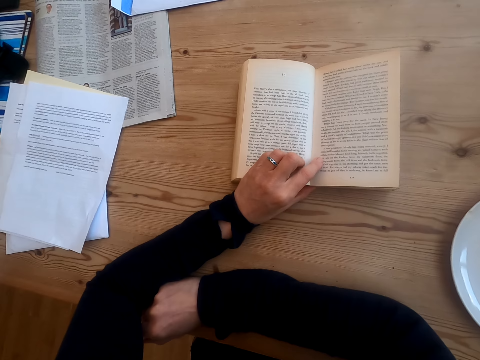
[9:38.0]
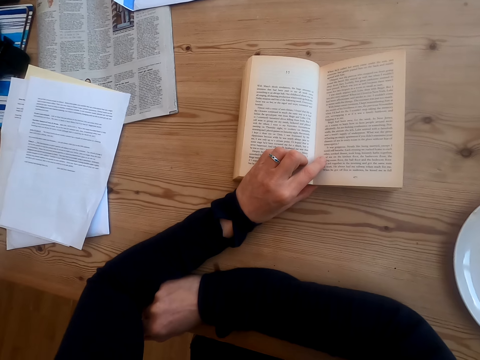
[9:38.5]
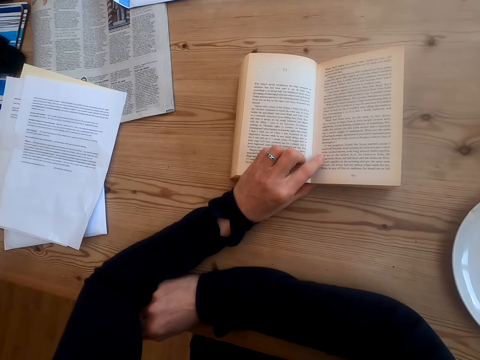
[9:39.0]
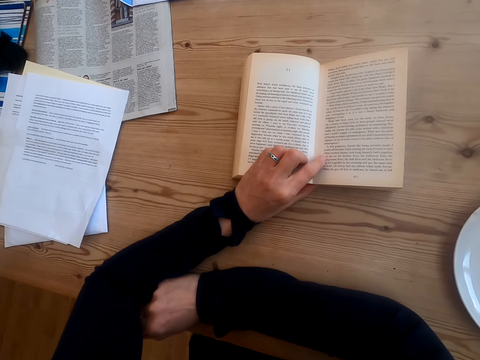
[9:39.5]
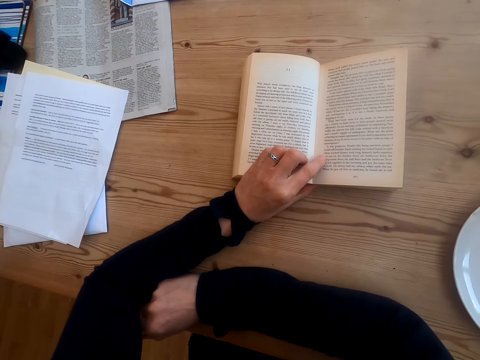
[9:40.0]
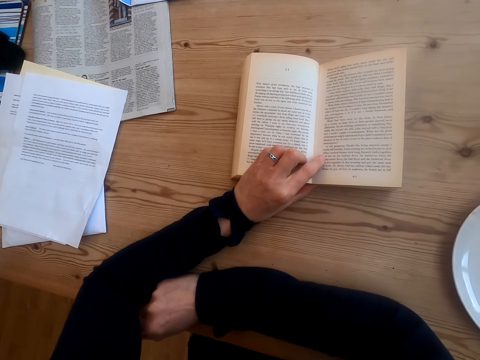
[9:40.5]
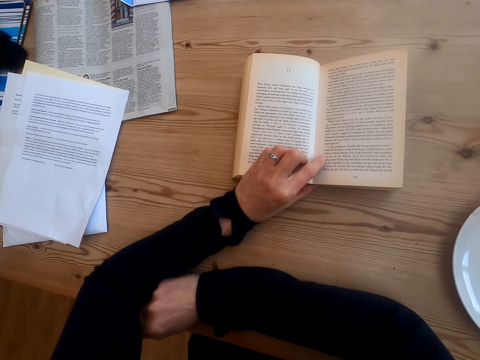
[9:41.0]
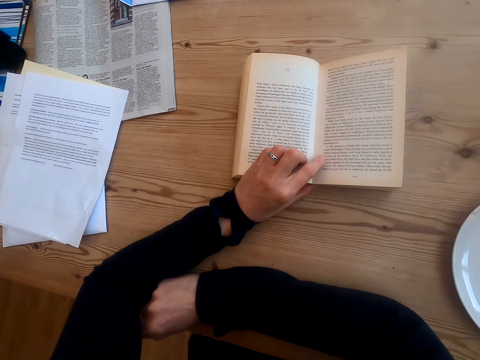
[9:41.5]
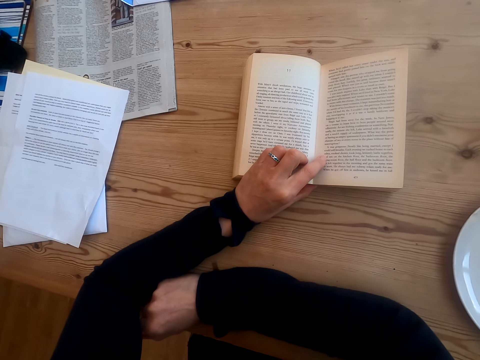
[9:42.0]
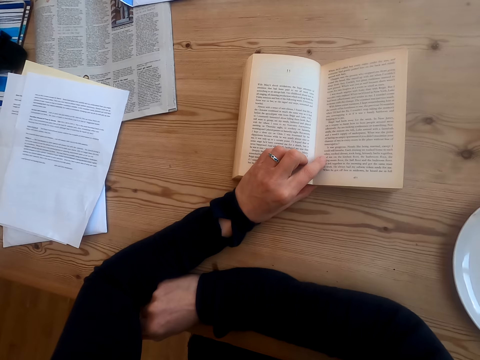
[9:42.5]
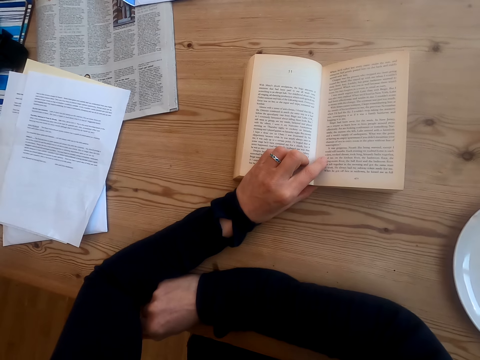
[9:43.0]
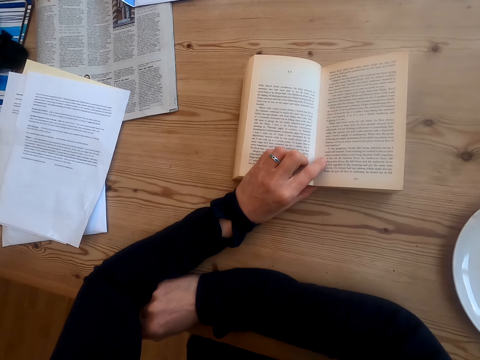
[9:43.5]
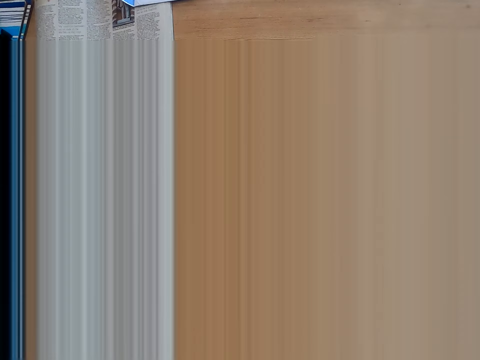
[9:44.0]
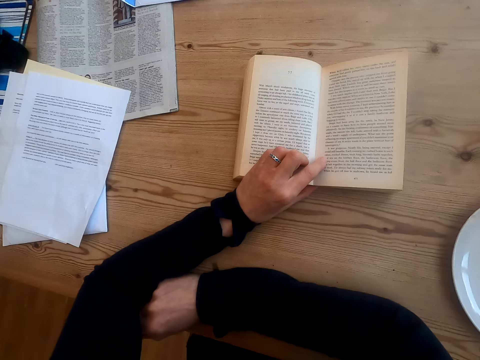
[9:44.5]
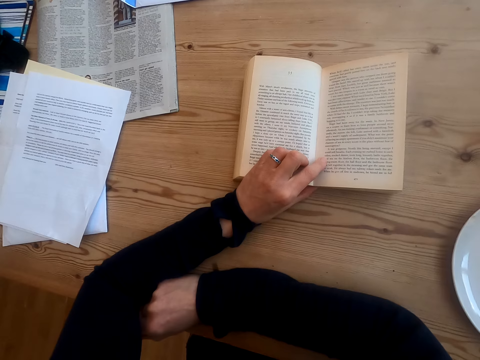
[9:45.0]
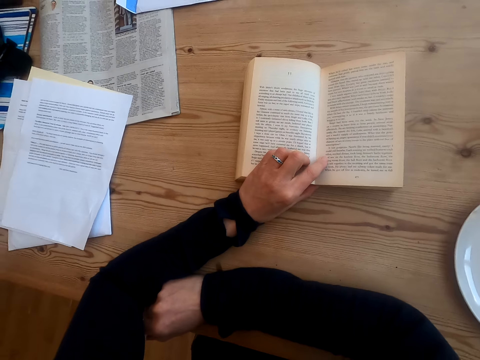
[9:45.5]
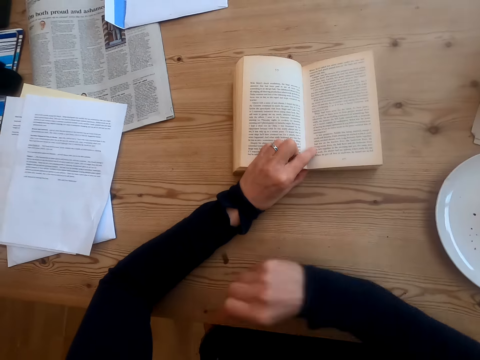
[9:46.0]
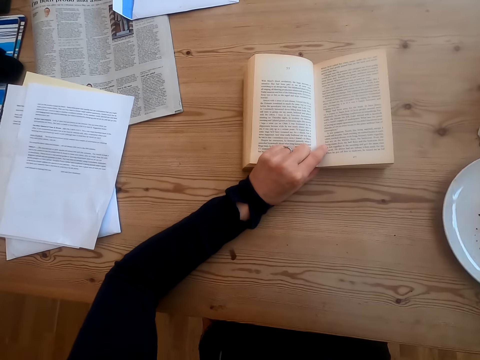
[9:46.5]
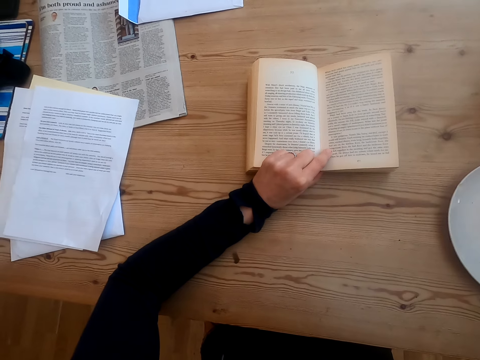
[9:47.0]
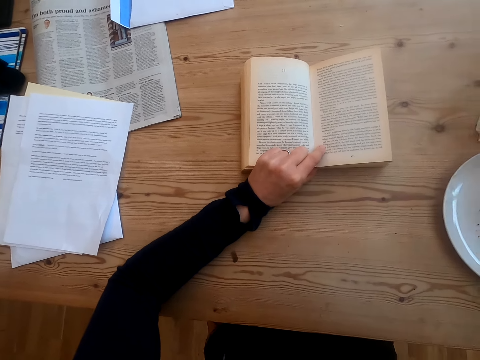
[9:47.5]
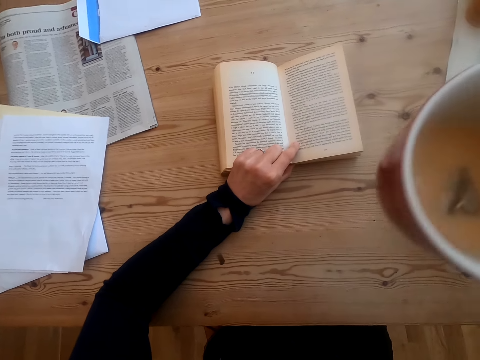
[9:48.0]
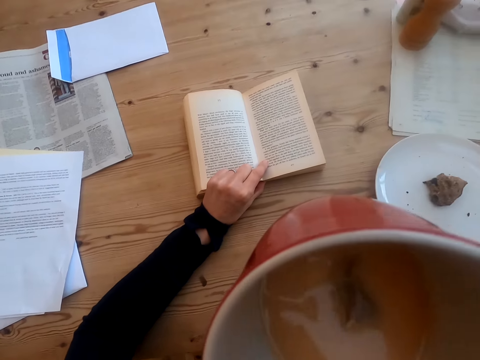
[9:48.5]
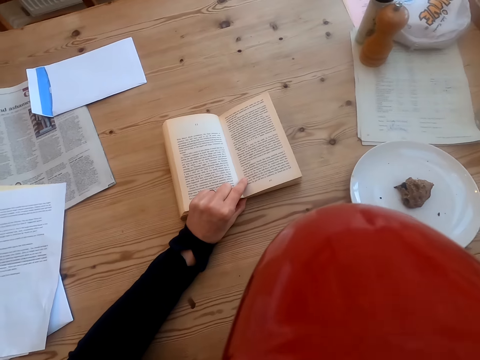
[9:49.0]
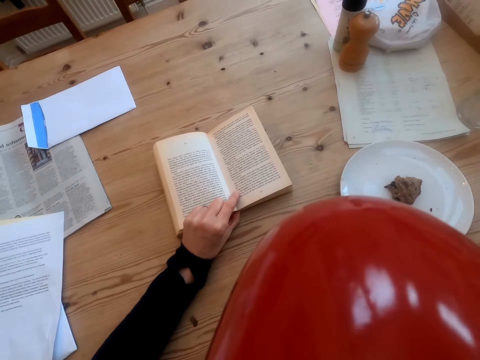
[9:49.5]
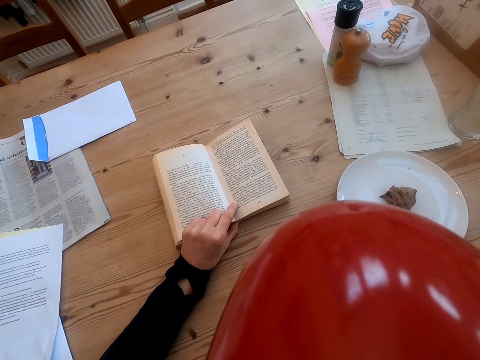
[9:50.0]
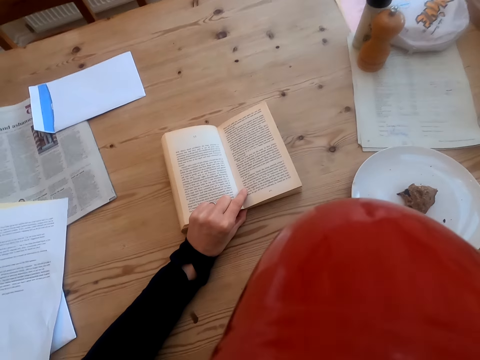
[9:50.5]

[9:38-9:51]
The camera wearer picks up a cup of tea on the table. They drink the tea.

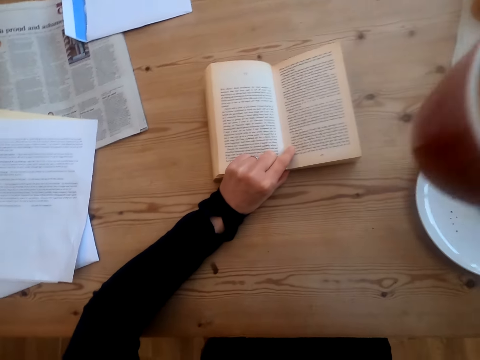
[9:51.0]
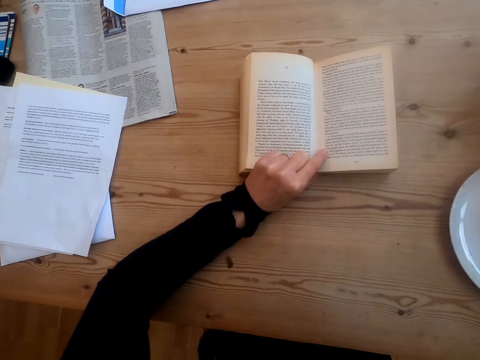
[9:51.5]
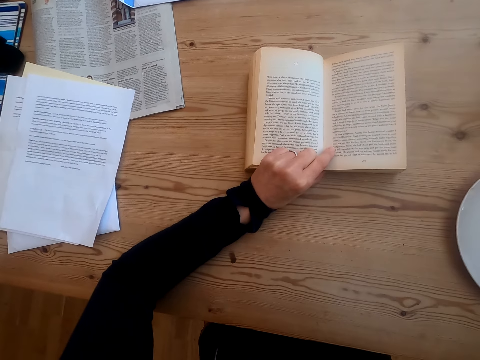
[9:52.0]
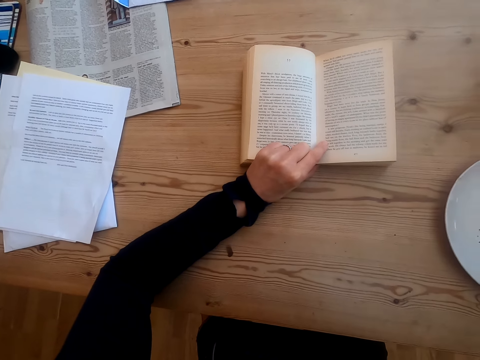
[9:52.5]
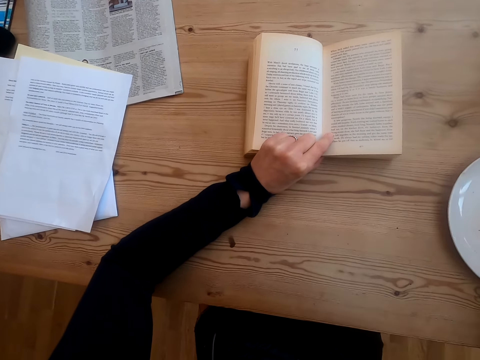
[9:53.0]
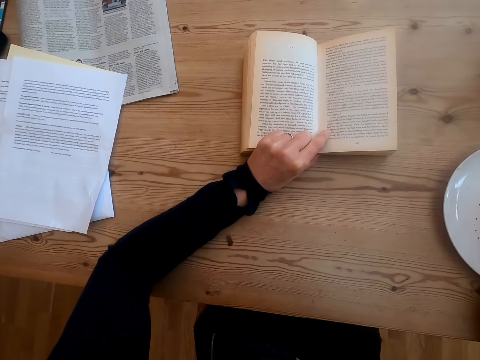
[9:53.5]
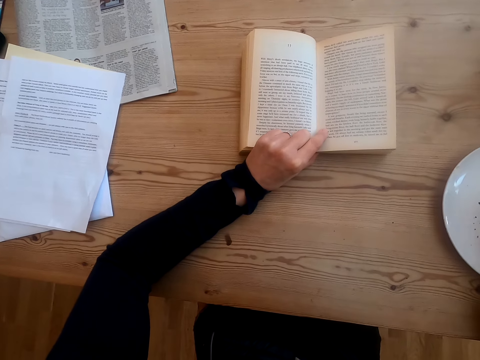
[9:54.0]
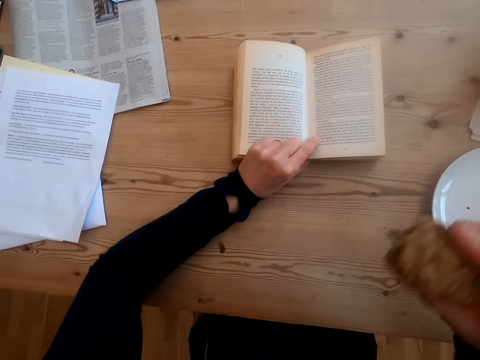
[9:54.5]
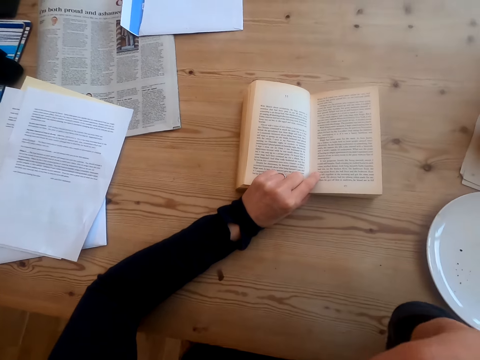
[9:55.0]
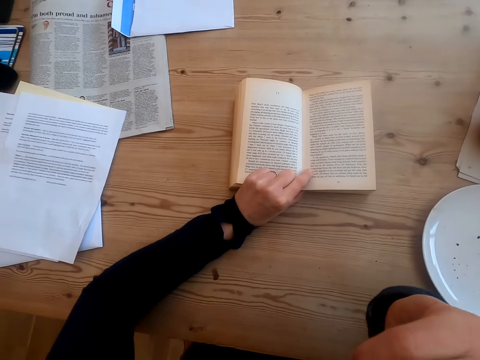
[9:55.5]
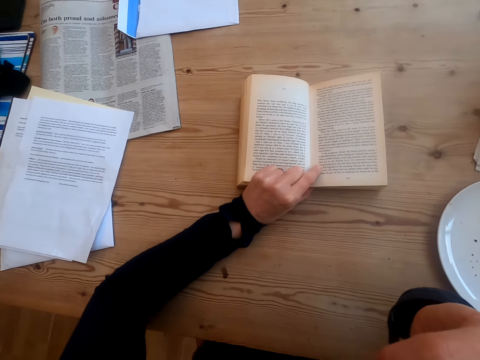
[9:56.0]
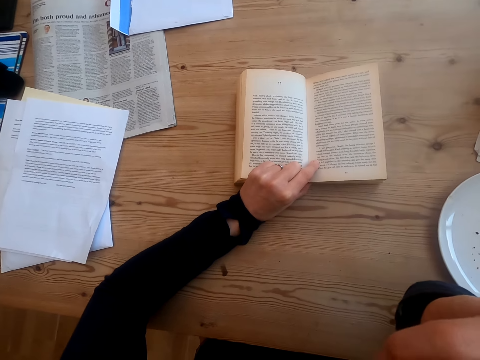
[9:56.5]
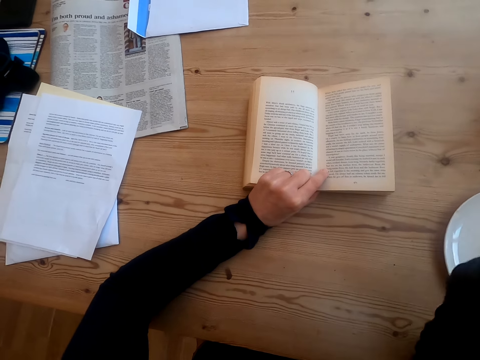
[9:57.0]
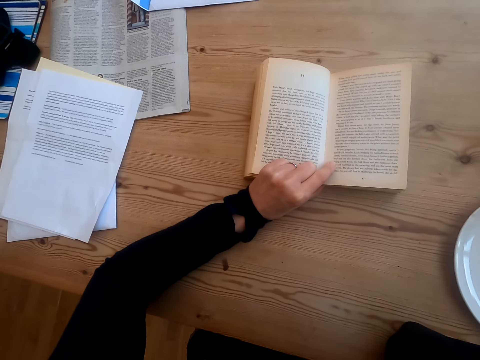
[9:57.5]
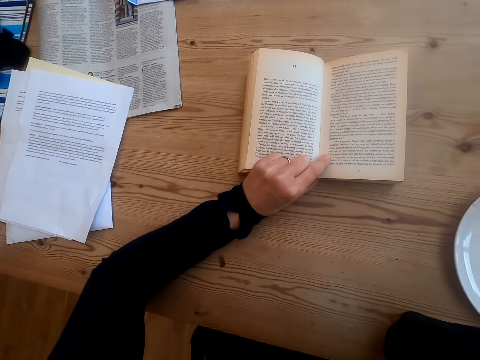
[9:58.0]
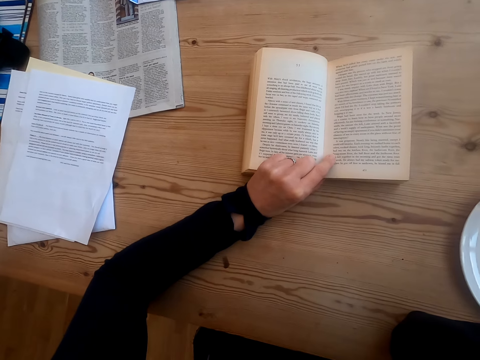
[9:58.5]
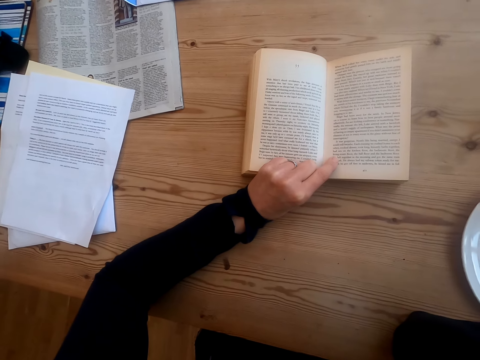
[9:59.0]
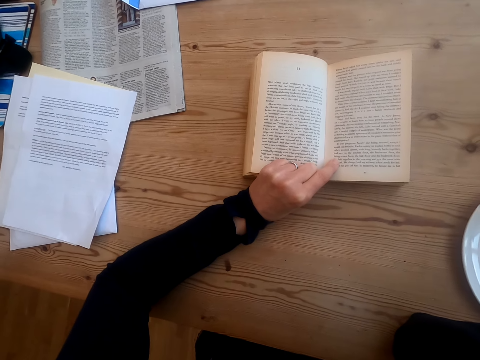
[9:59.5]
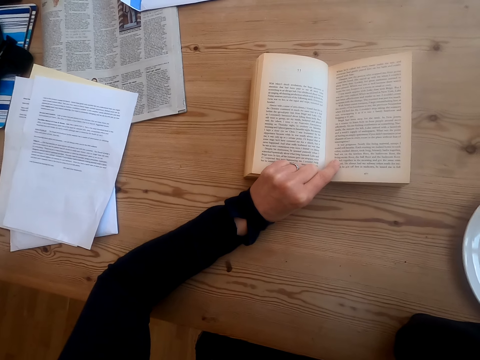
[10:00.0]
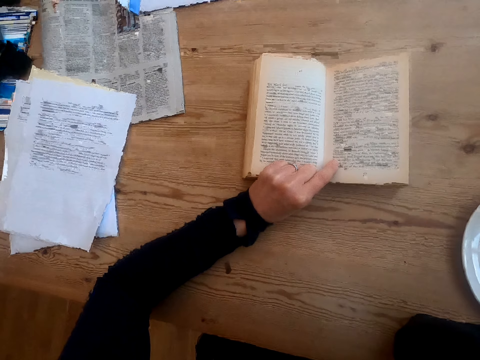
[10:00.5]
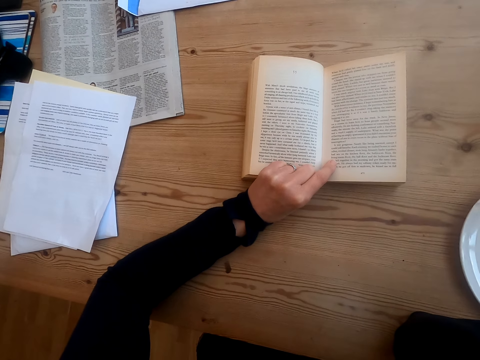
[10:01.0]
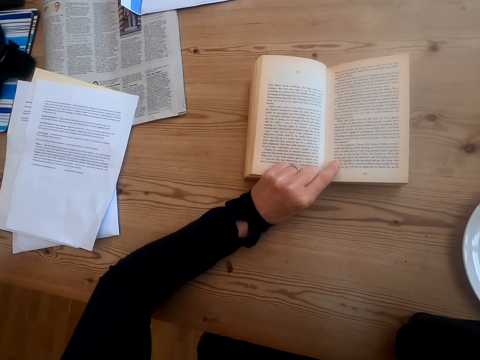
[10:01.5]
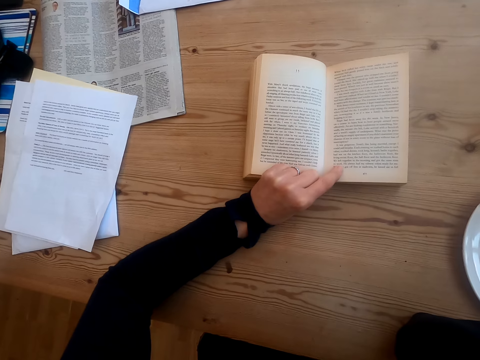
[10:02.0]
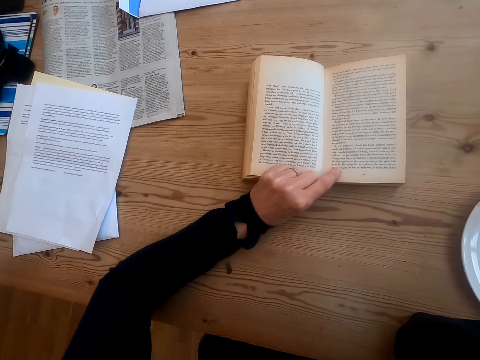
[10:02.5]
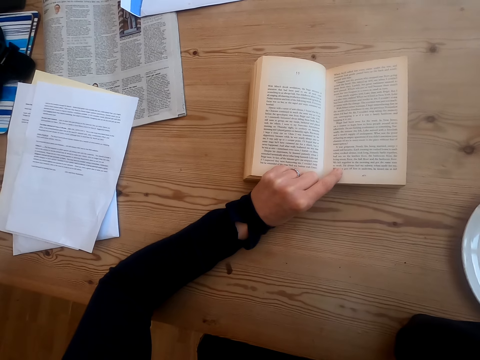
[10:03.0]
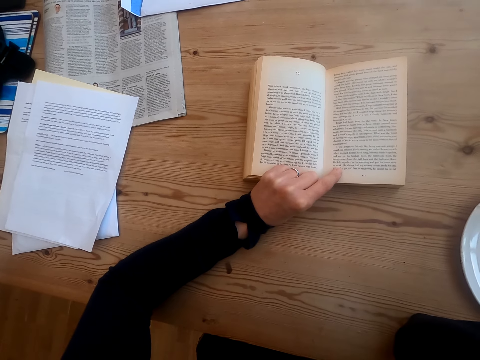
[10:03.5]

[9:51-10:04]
The camera wearer eats a cookie. They put the cup of tea on the table. They pick up something on the plate. They bite something. They read a book.
